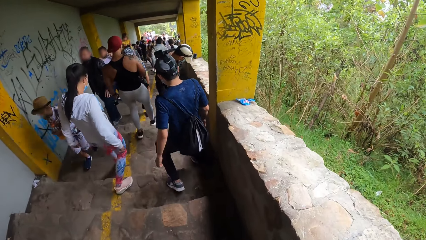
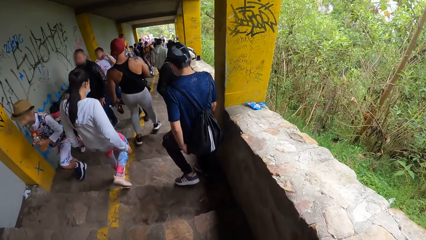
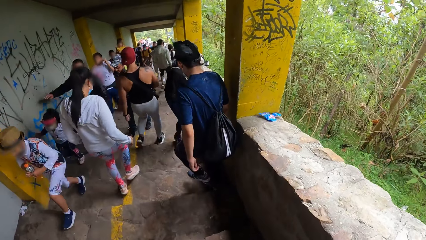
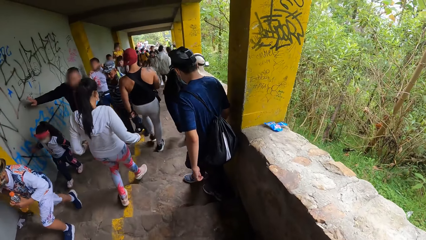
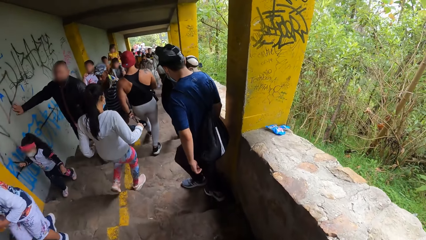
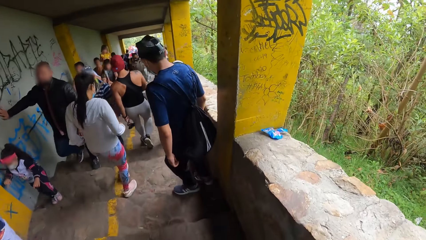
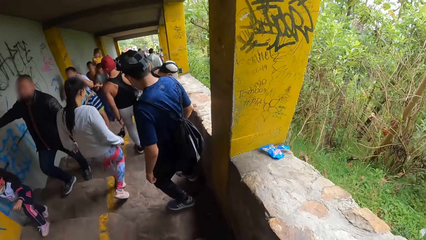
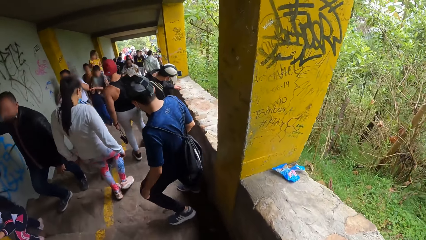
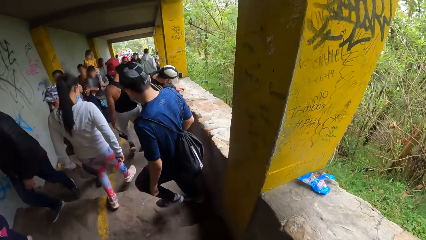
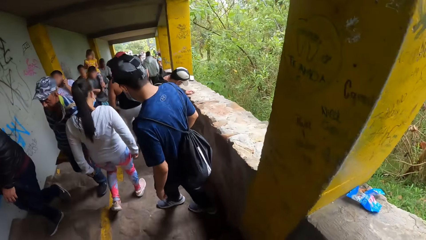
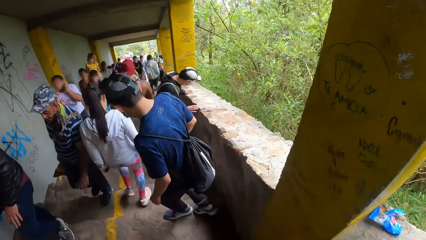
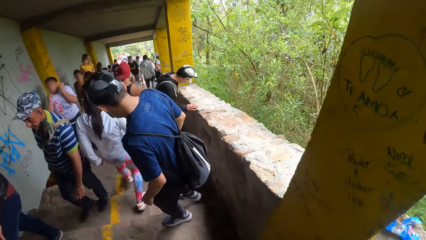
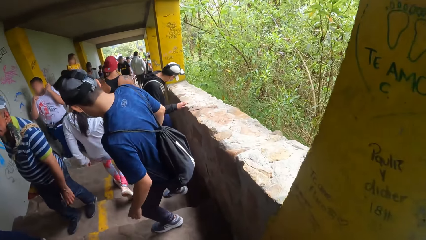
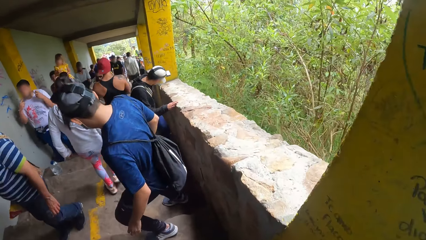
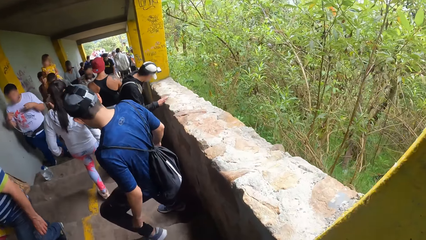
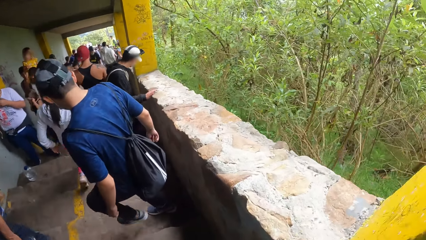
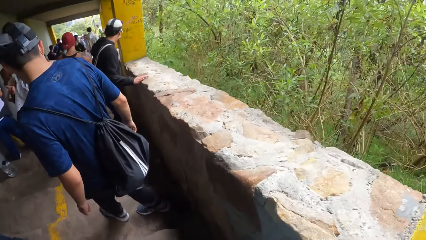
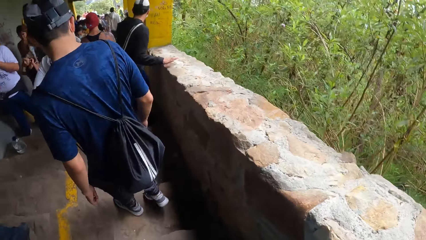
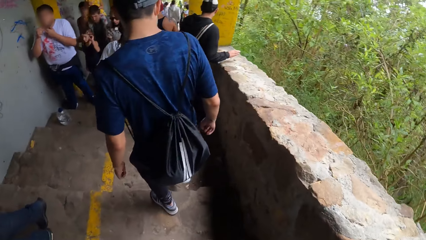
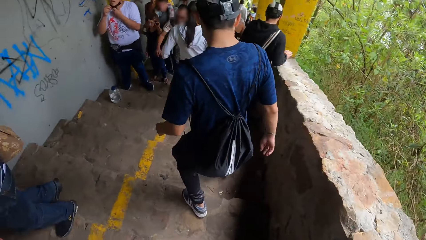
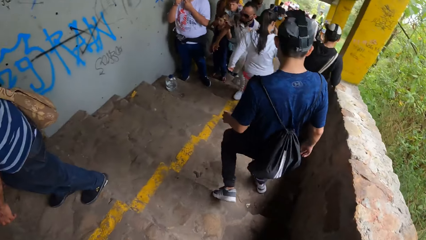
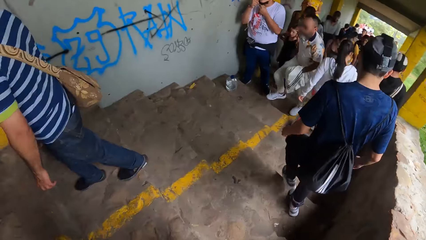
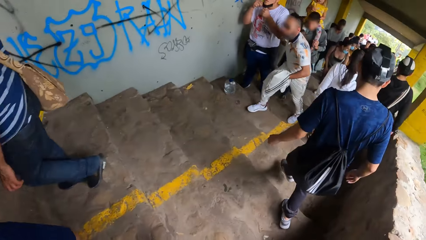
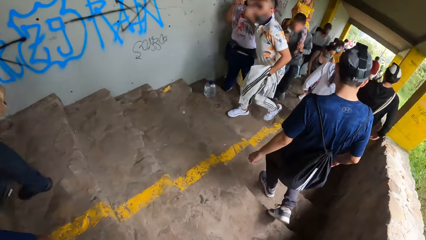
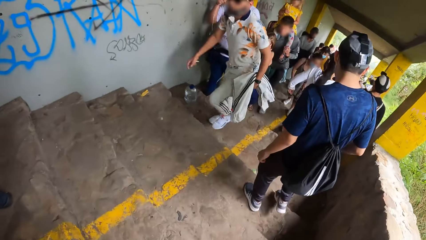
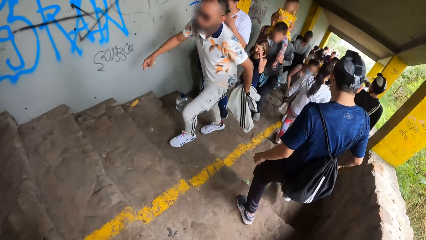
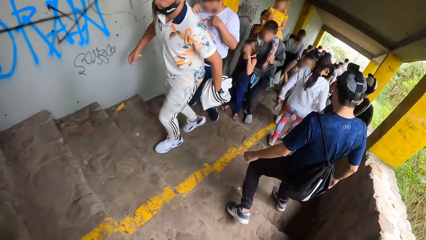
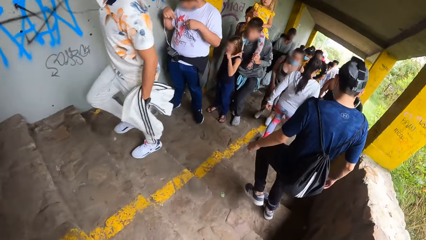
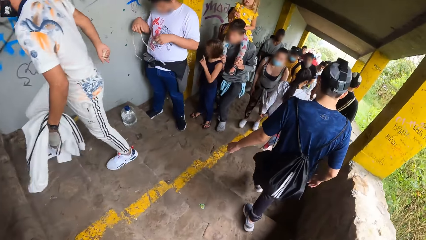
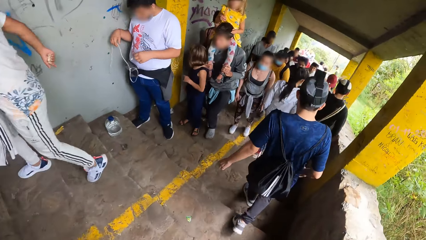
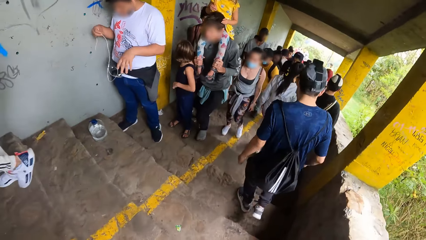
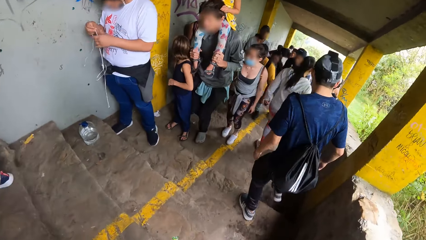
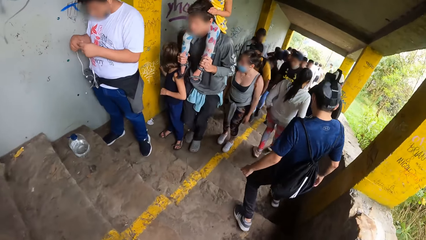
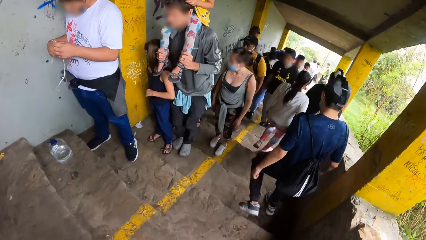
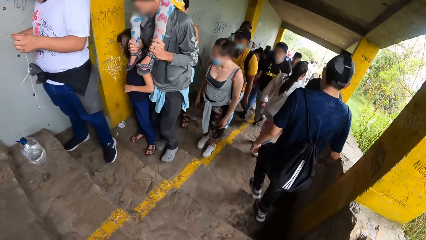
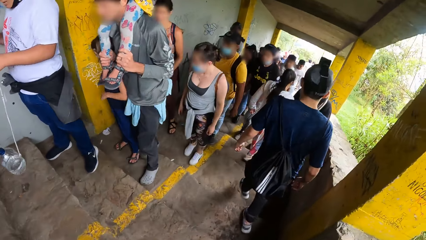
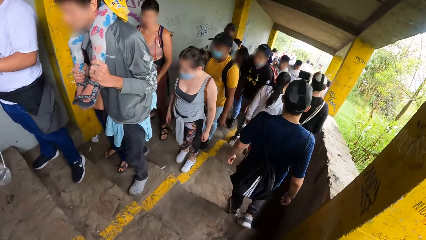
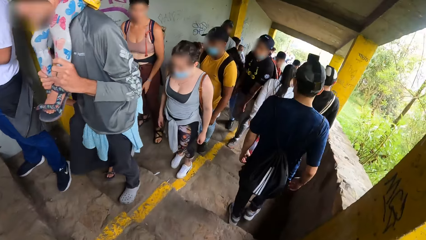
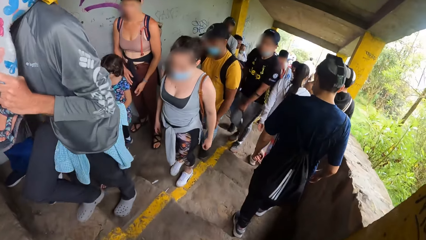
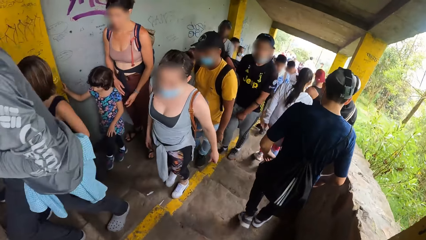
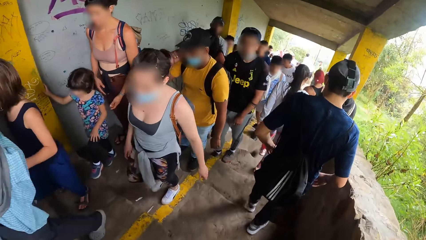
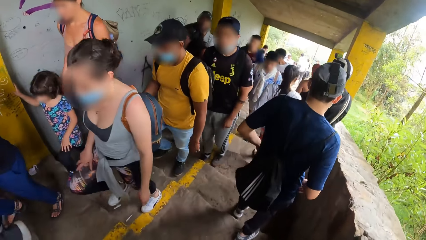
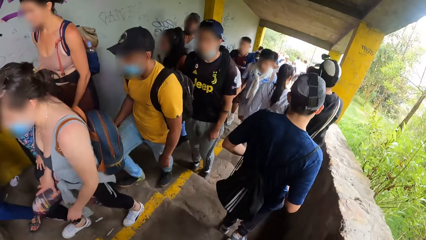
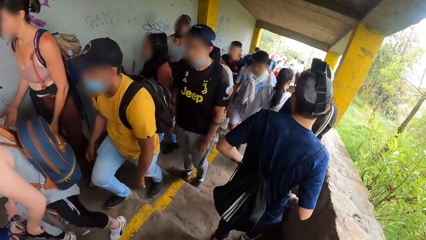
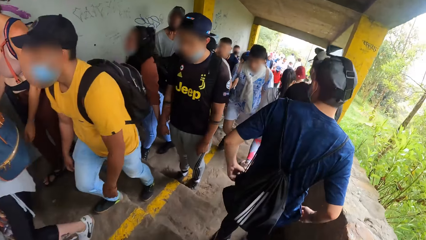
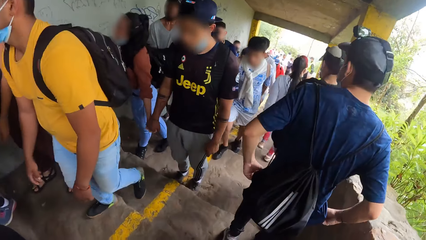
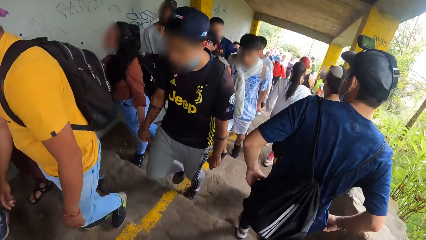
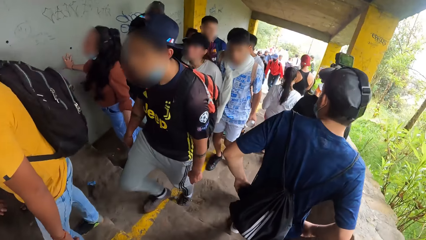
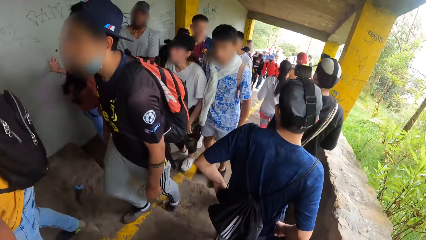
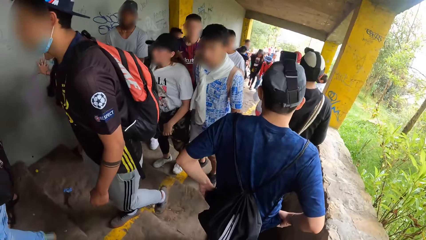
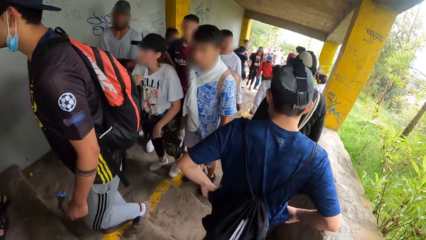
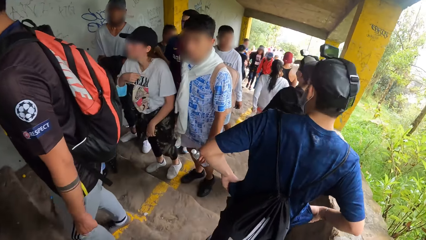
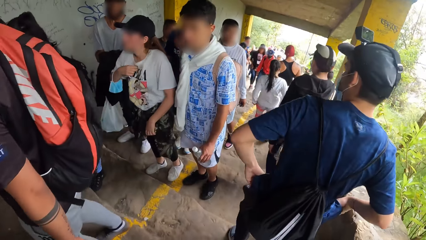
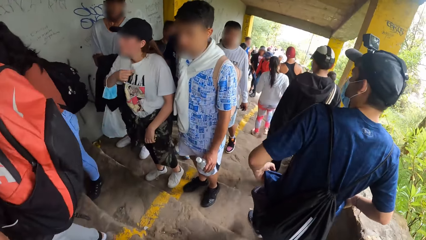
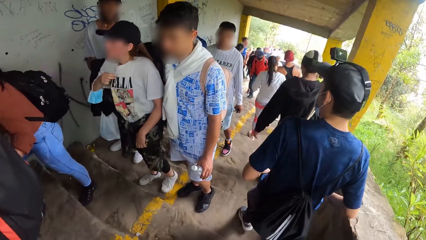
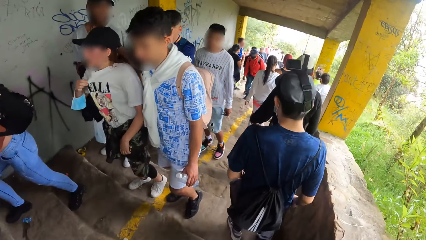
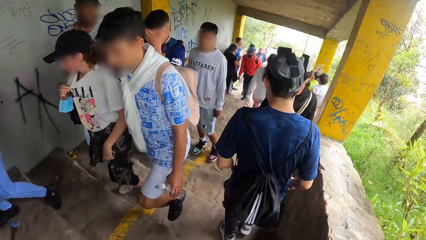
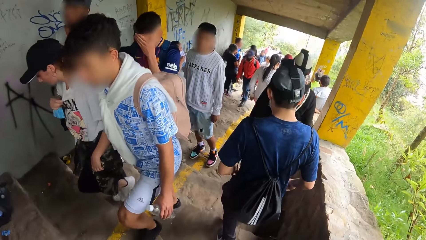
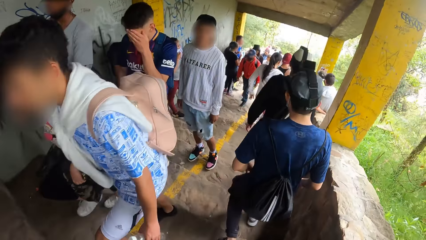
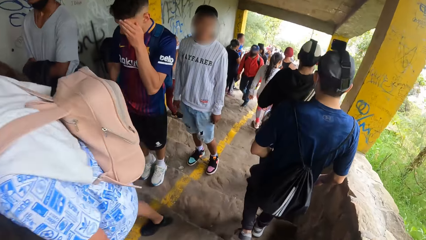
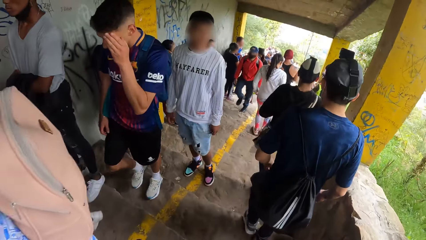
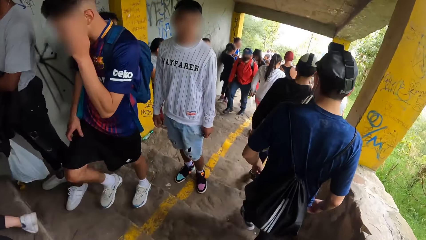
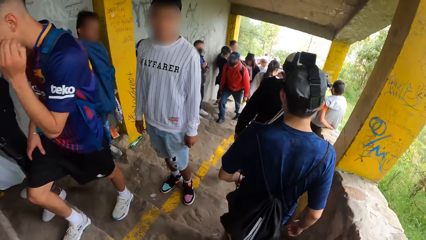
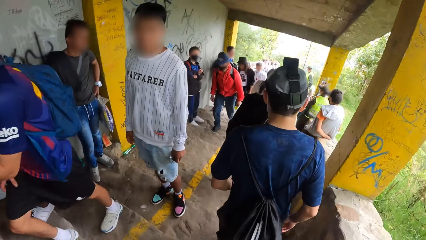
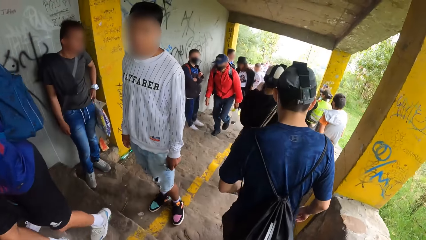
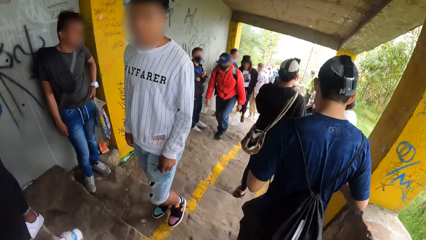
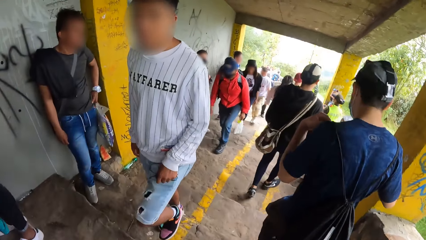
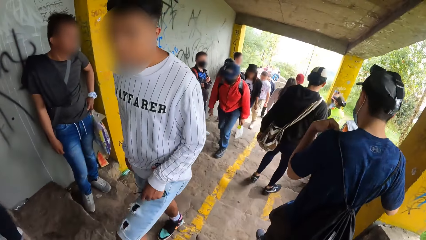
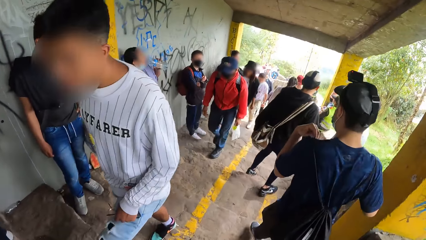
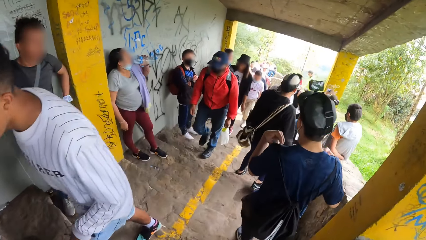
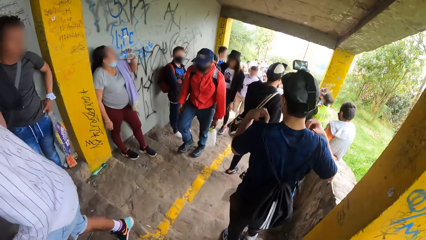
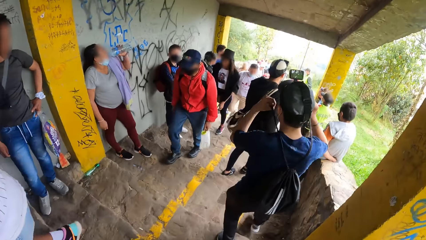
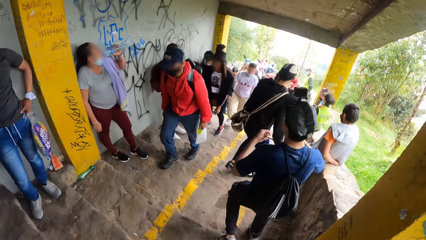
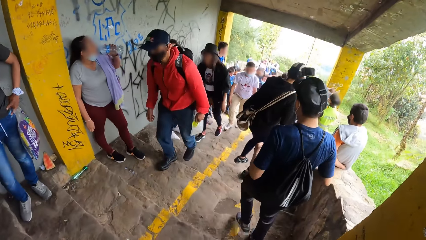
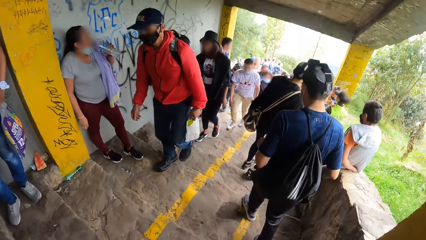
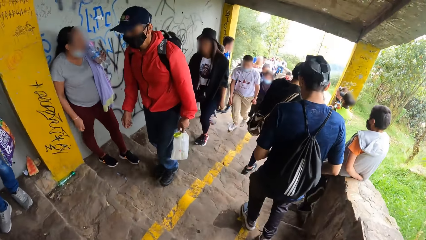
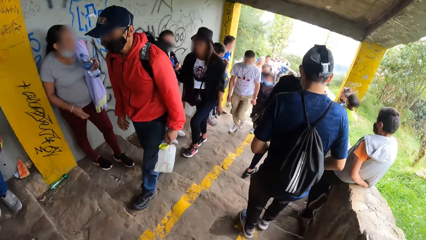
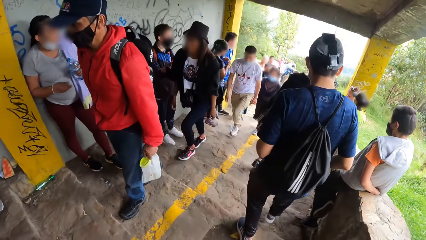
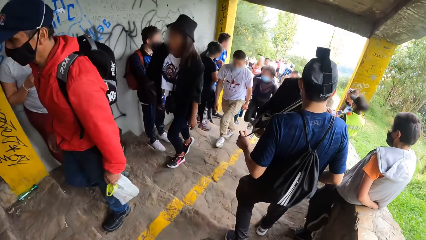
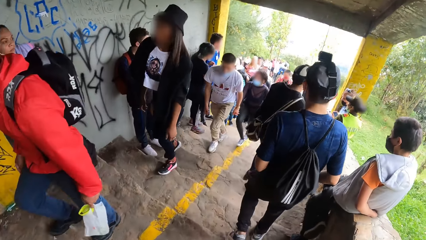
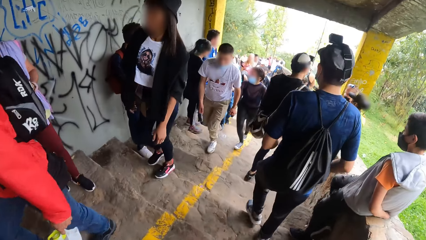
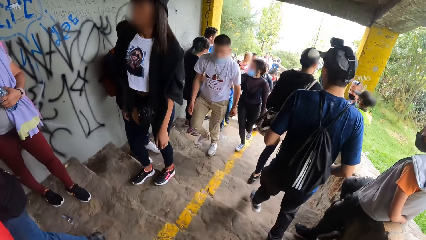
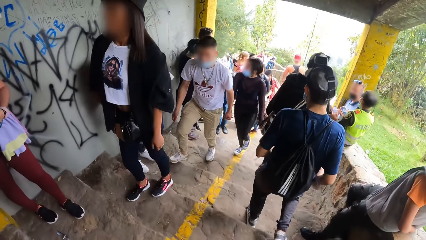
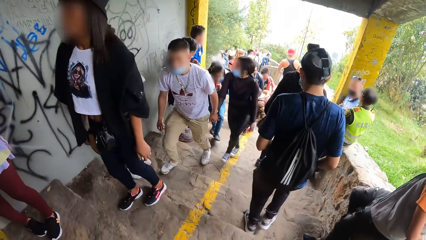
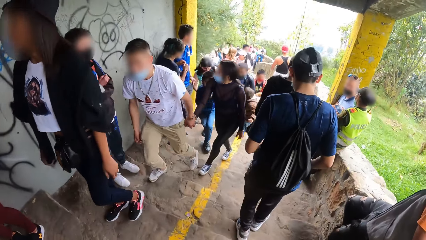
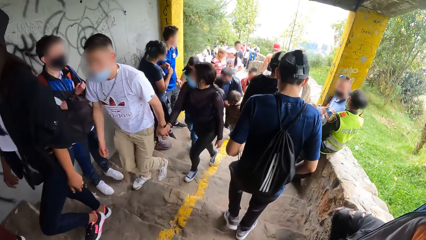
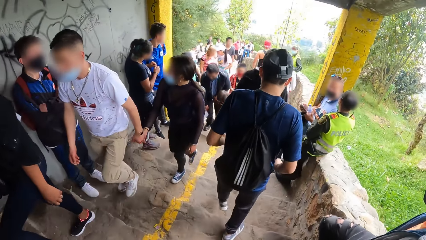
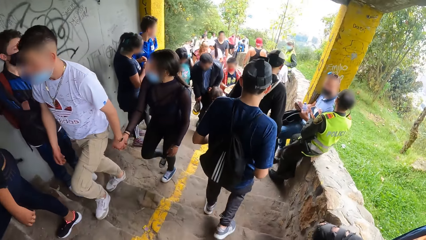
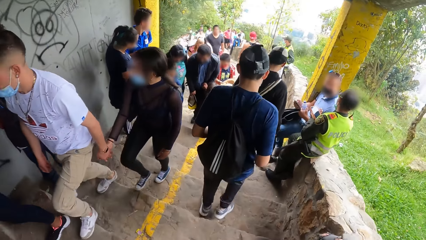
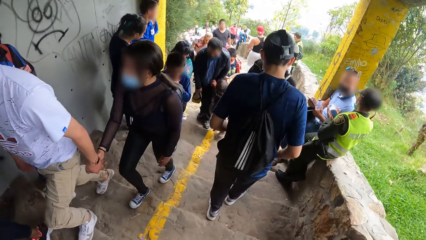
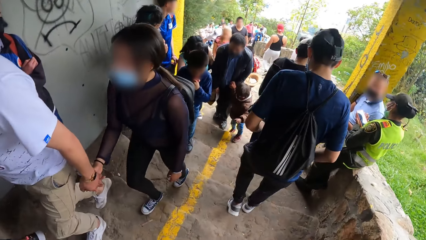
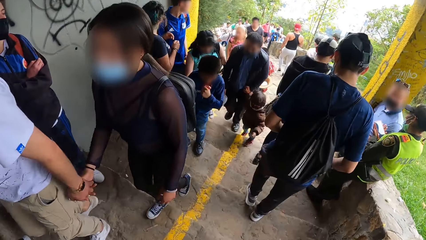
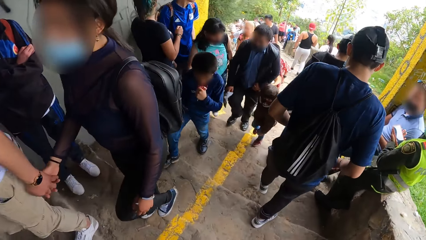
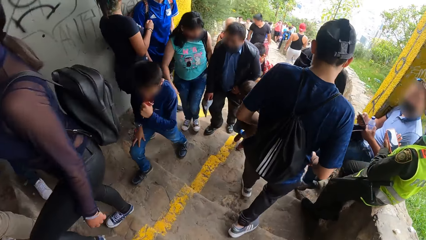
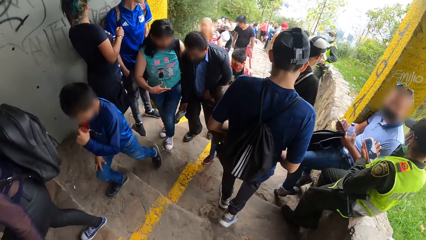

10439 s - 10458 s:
The first man places his right hand on the concrete rail of the mountain staircase. The other man adjusts his top with both hands, pulls his bag strap over his shoulders with both hands and walks down the stairs.
